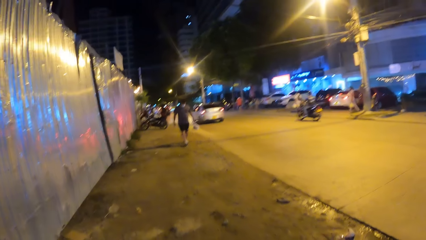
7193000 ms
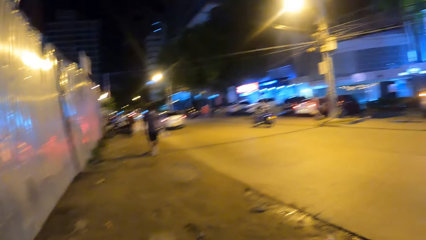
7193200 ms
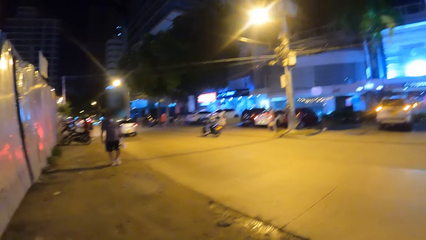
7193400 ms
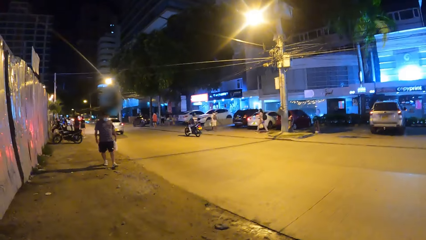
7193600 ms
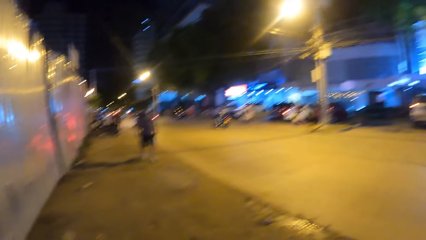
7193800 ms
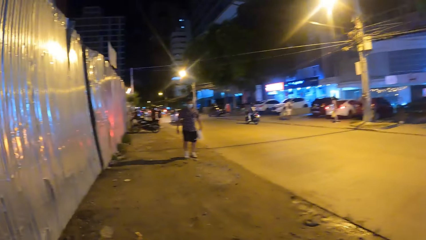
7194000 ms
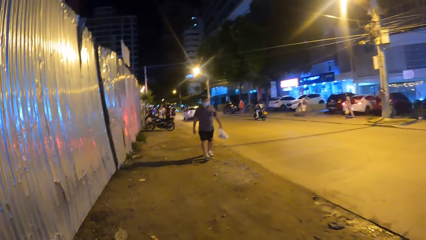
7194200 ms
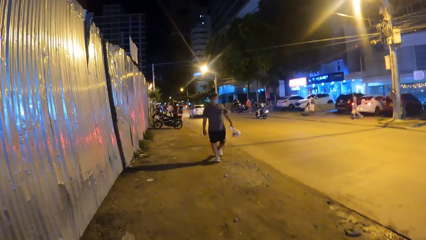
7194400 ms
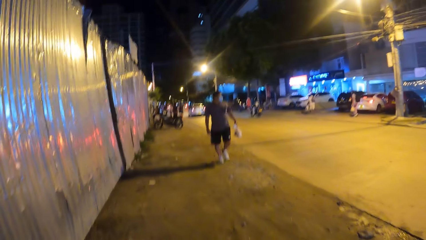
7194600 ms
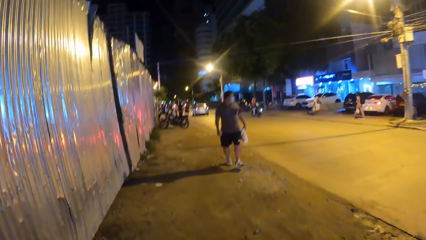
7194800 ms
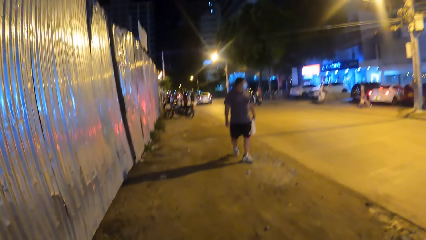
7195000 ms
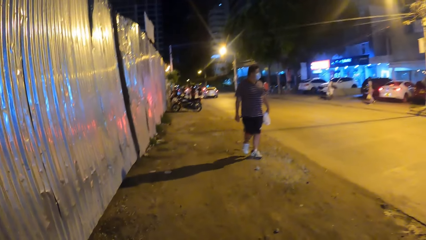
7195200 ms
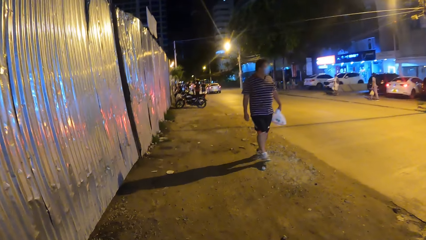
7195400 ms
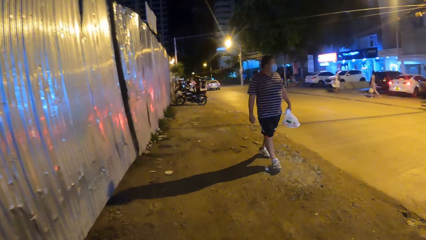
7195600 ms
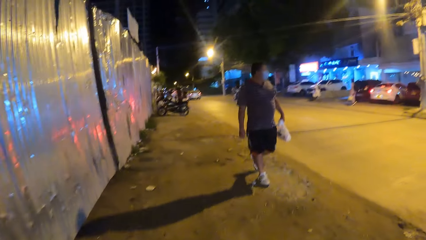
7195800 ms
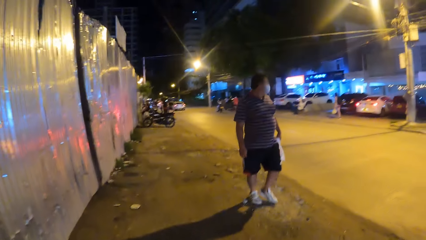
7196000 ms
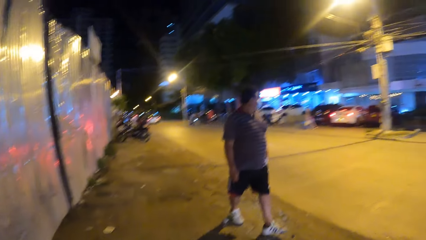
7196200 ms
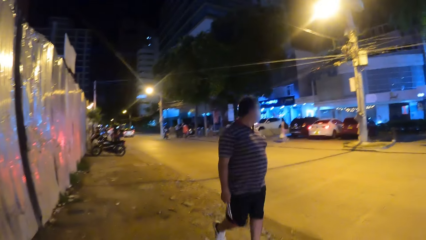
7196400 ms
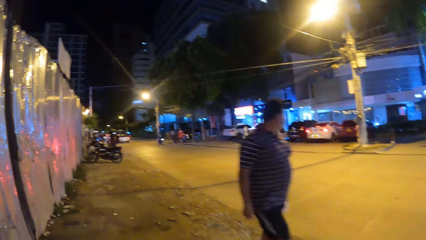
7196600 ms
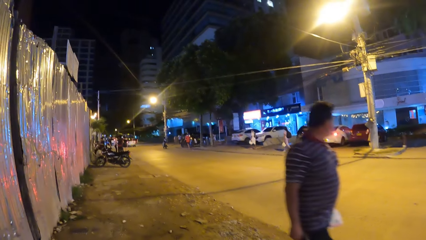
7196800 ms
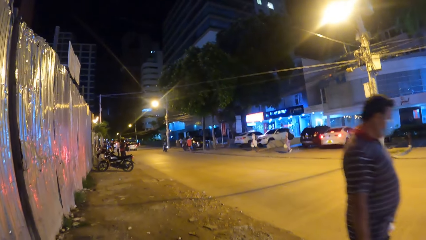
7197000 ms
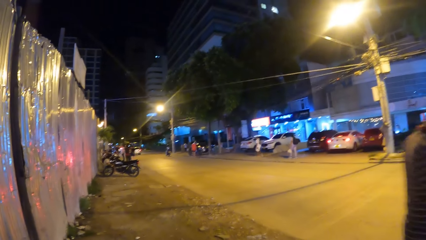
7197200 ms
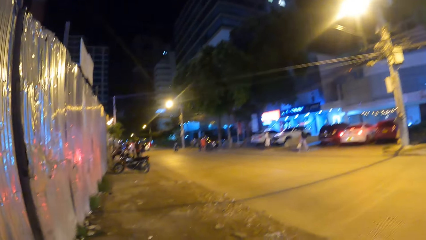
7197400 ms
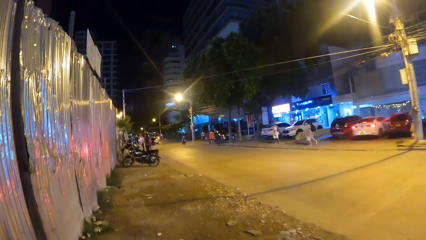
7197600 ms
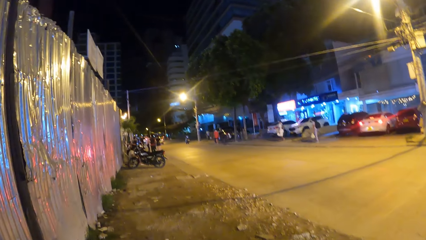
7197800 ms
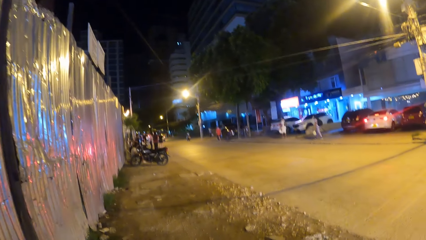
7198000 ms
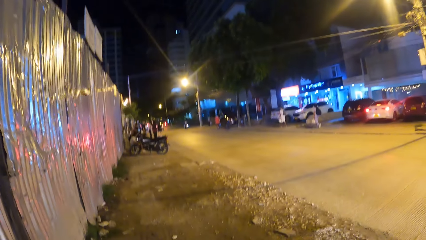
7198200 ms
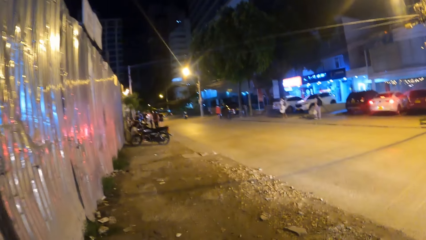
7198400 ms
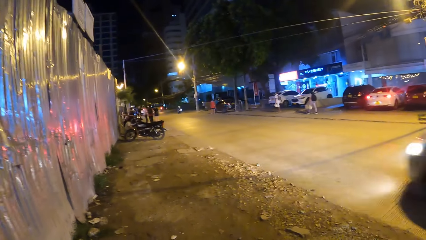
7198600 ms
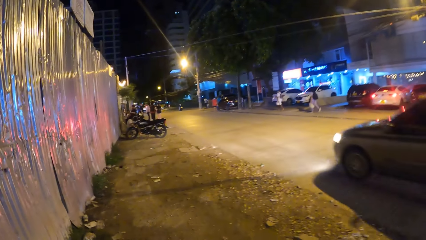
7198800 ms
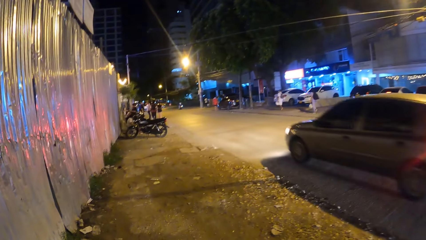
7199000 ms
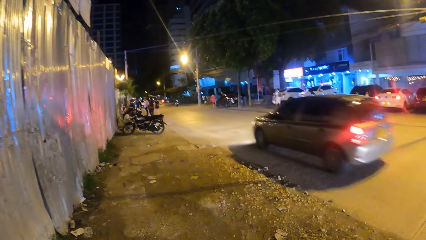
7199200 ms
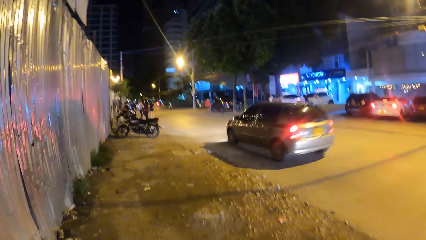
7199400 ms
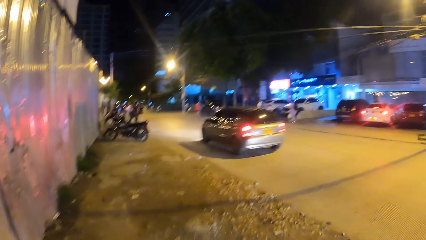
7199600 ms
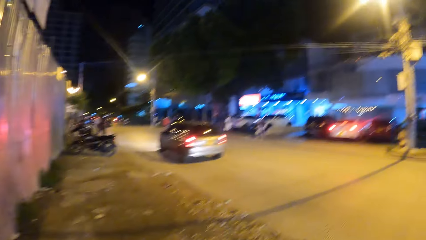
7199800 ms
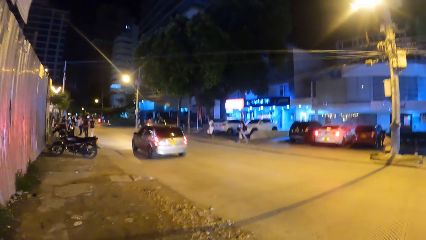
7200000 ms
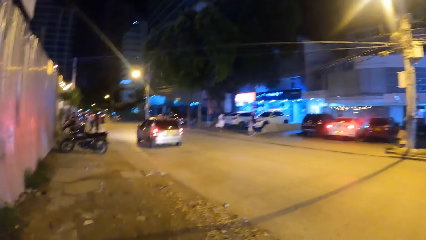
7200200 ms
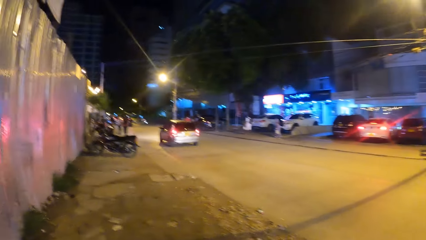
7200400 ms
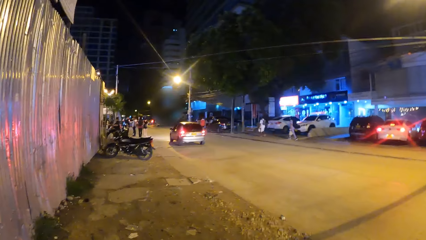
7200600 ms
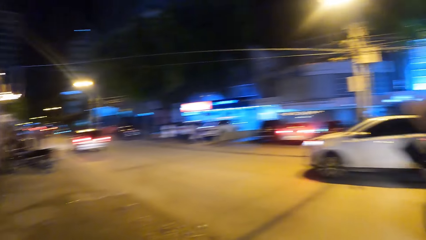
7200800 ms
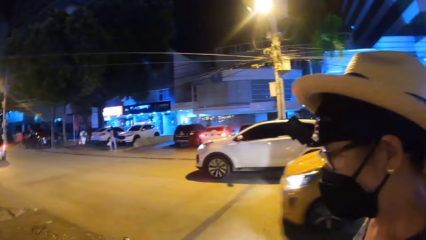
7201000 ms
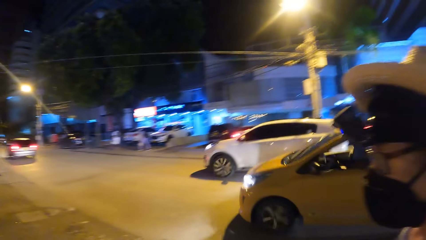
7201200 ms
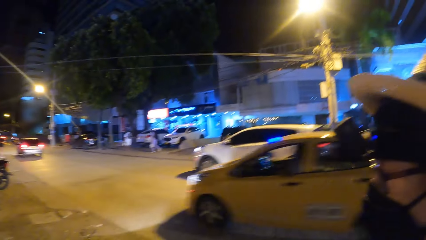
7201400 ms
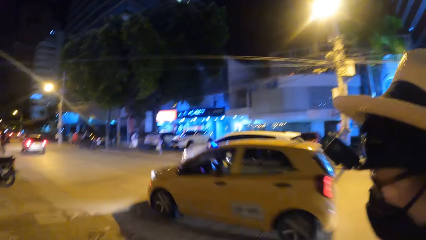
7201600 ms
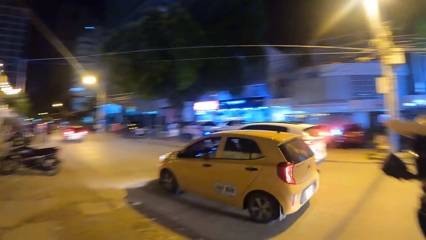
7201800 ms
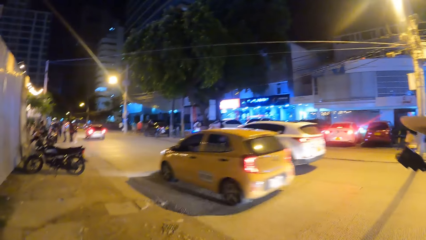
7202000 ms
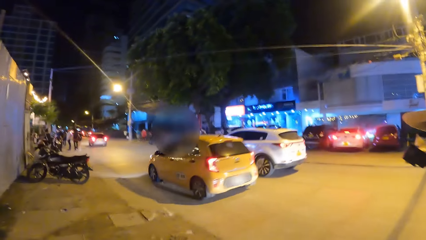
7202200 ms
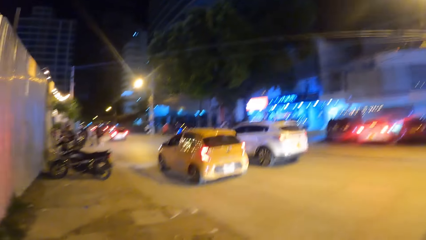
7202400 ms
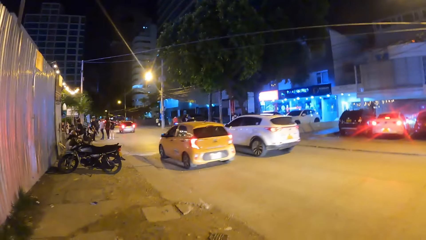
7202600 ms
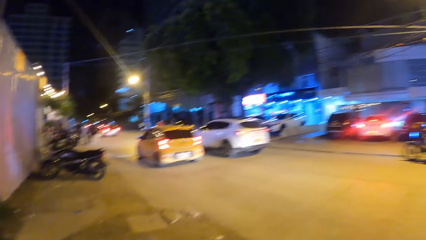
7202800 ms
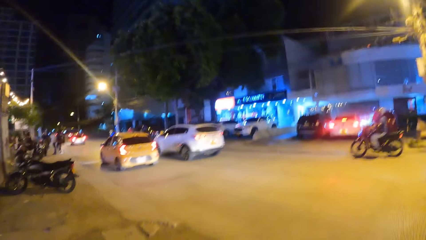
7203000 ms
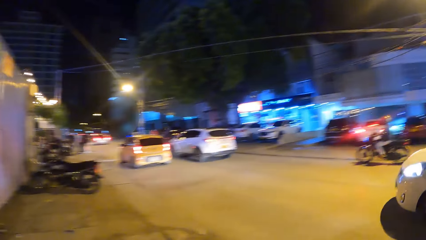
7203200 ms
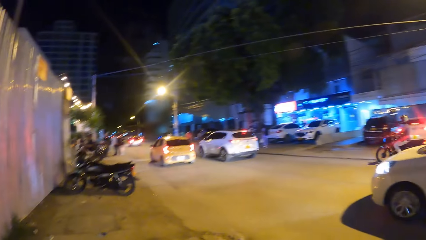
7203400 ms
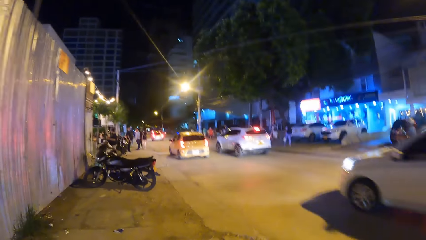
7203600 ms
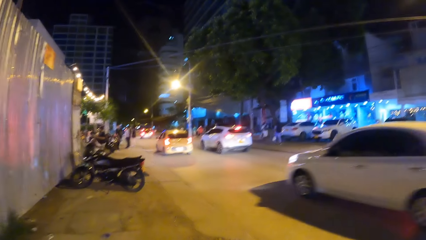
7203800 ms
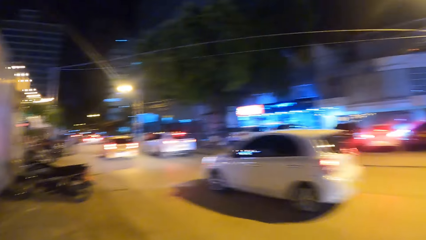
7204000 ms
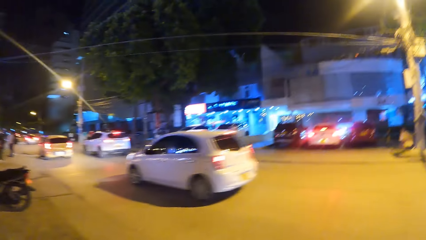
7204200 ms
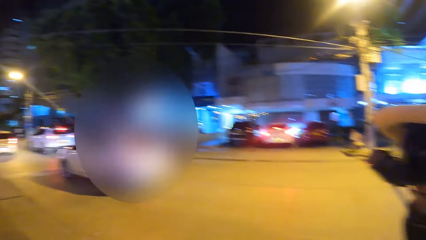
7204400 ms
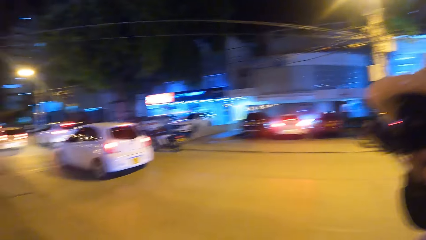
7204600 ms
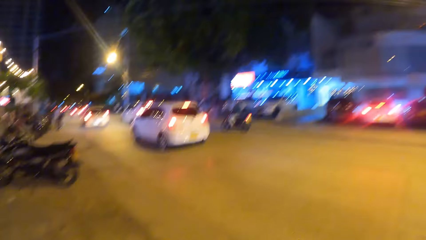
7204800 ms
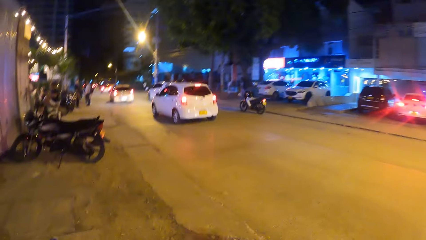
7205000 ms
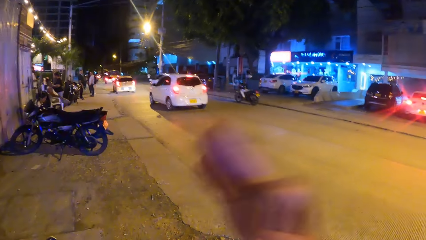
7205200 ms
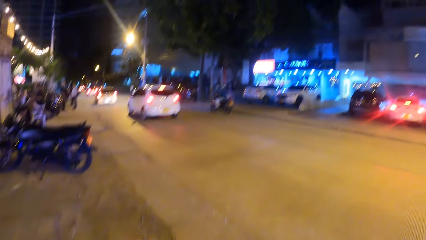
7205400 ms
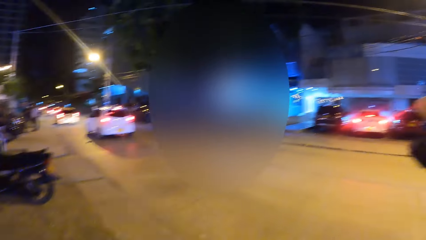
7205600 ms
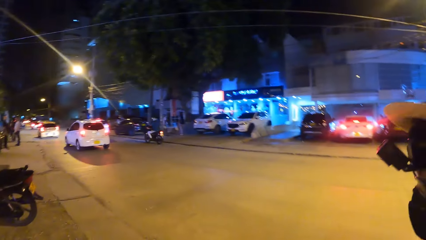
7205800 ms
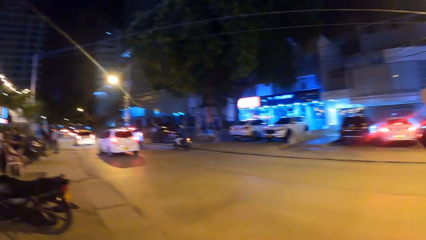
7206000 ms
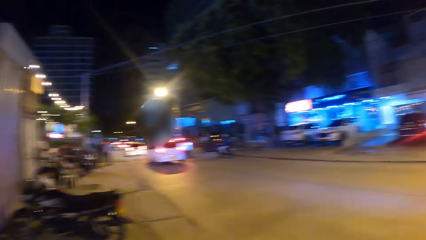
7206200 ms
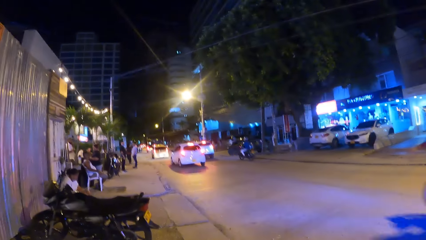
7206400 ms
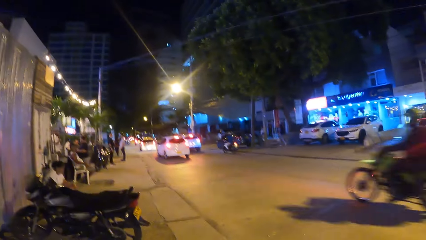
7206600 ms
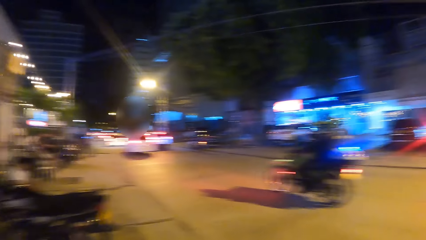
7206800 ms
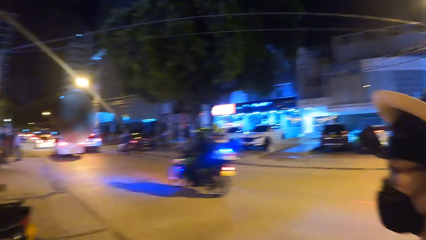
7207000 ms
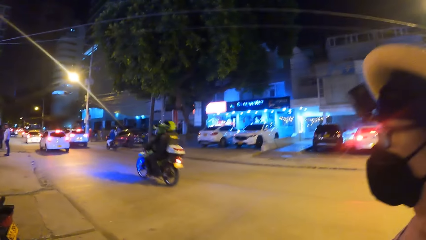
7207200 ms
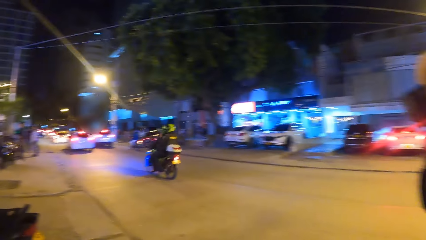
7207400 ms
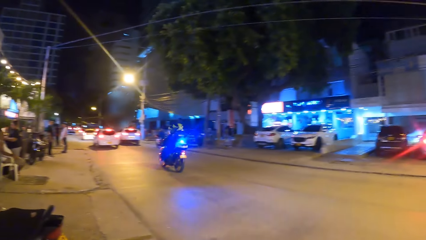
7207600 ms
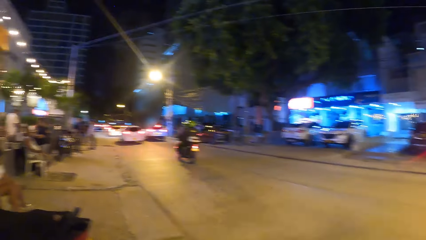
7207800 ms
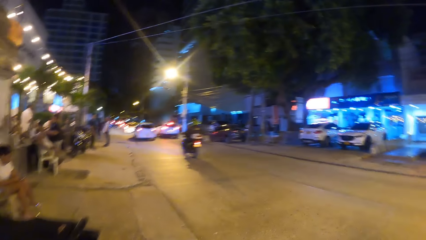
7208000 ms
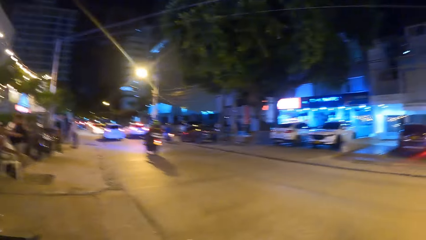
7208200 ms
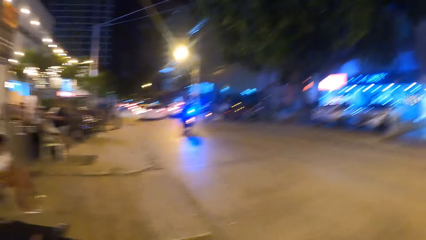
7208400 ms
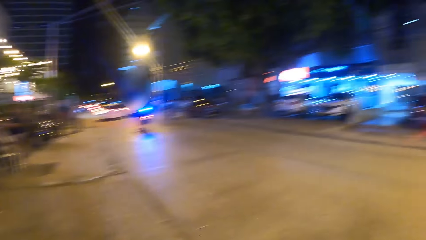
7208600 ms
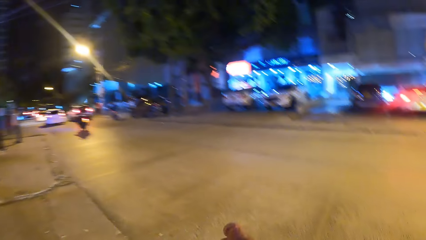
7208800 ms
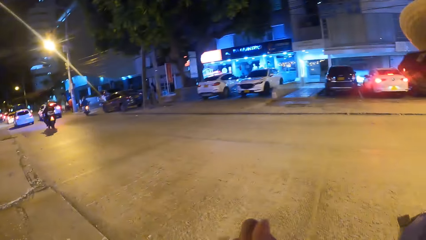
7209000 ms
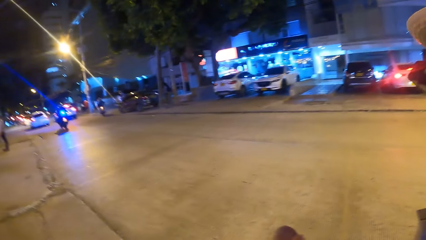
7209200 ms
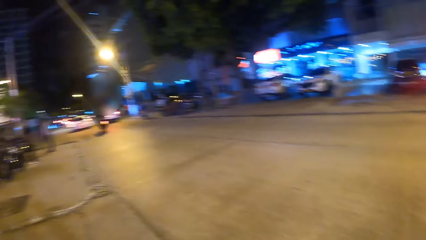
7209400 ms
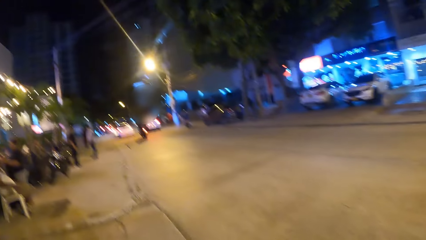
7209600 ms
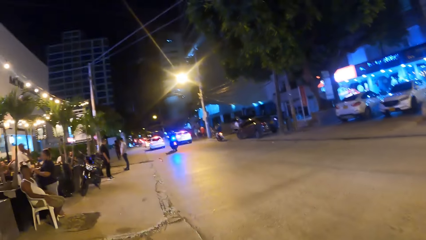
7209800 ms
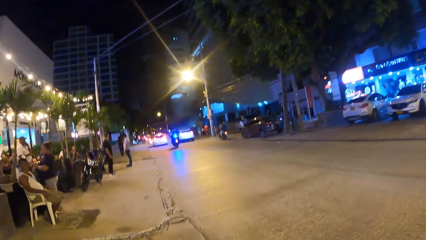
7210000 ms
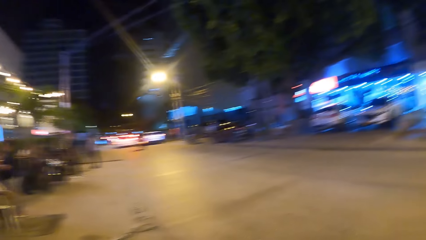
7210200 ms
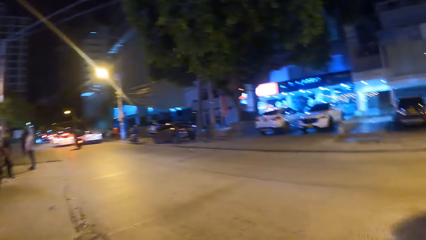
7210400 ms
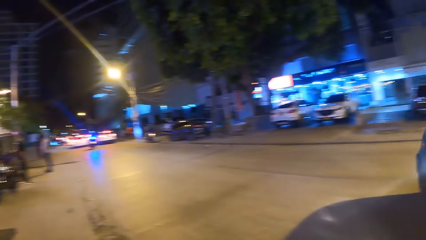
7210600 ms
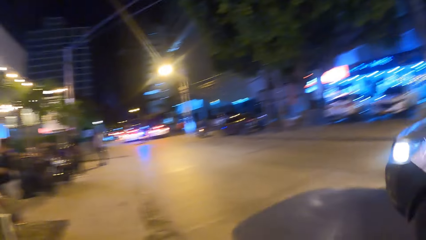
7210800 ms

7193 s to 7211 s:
The camera wearer walks around the open area and looks at a person. They do a hand gesture and walk around the open area.
